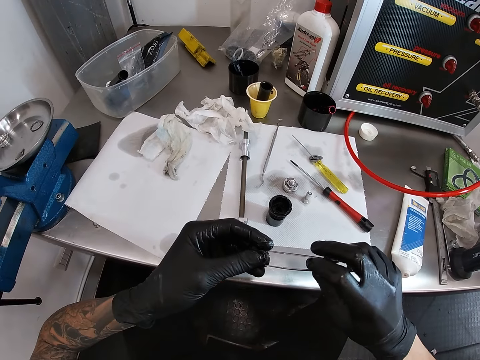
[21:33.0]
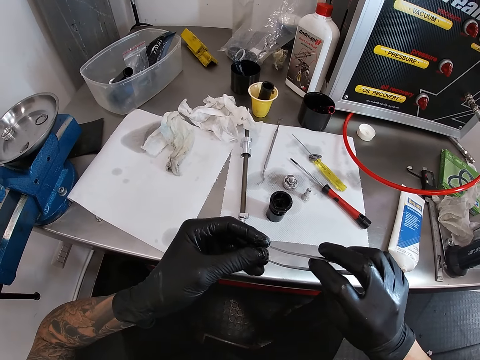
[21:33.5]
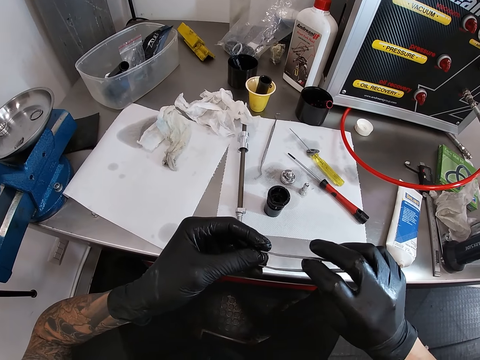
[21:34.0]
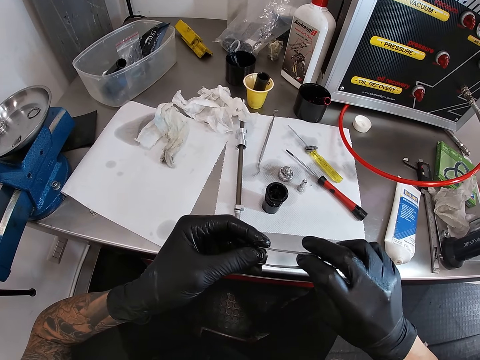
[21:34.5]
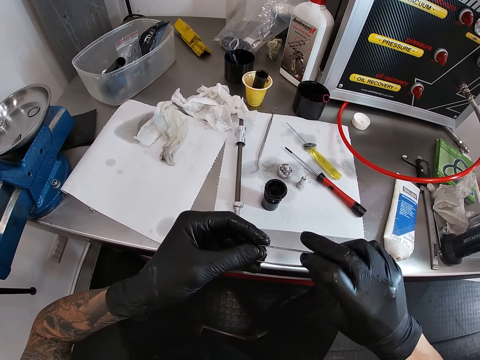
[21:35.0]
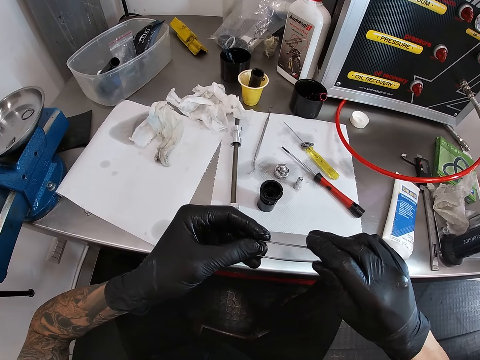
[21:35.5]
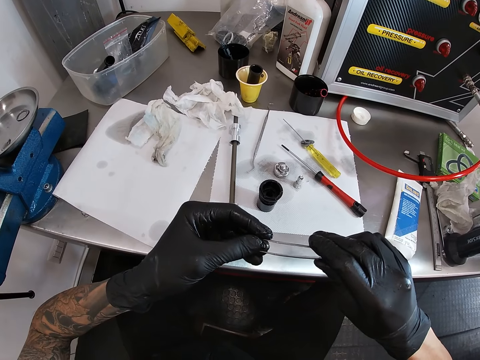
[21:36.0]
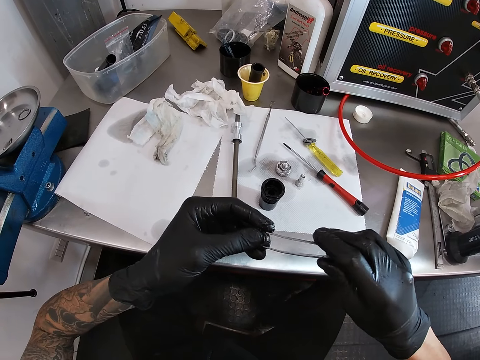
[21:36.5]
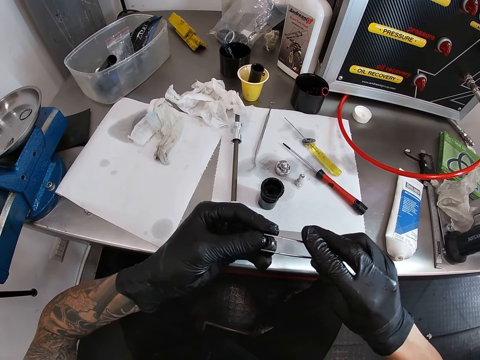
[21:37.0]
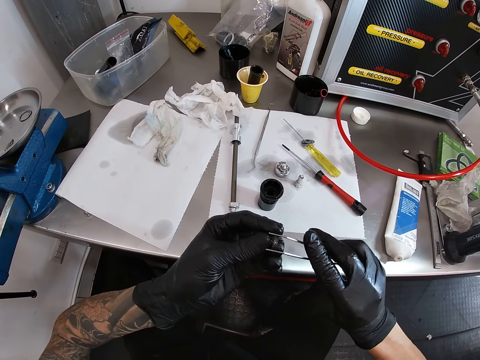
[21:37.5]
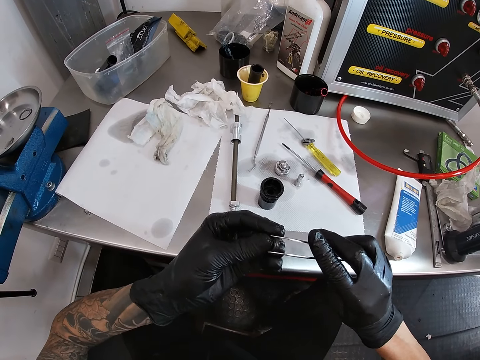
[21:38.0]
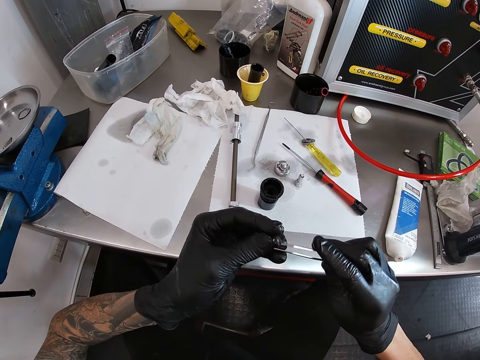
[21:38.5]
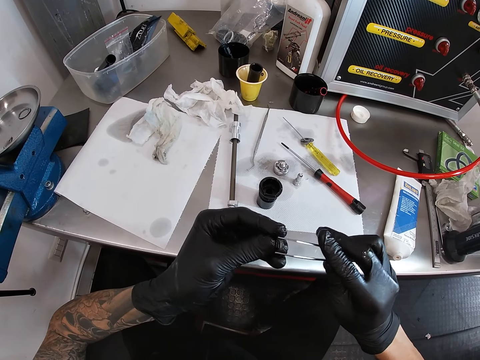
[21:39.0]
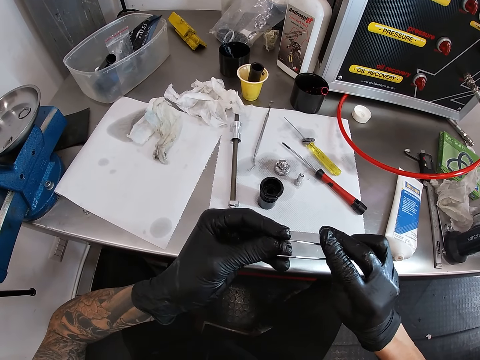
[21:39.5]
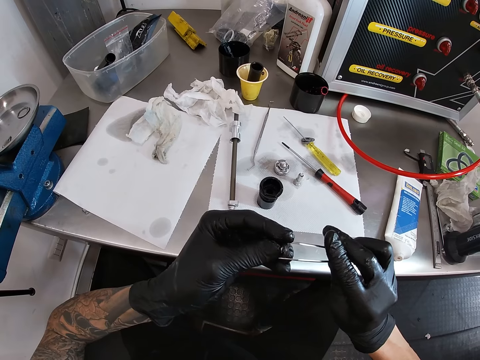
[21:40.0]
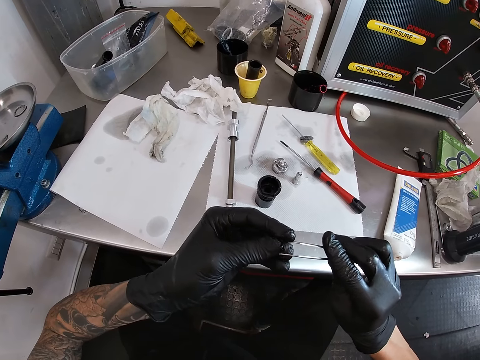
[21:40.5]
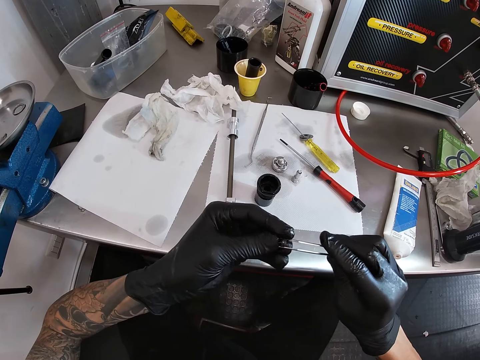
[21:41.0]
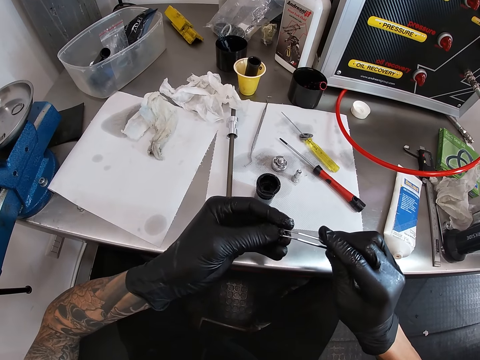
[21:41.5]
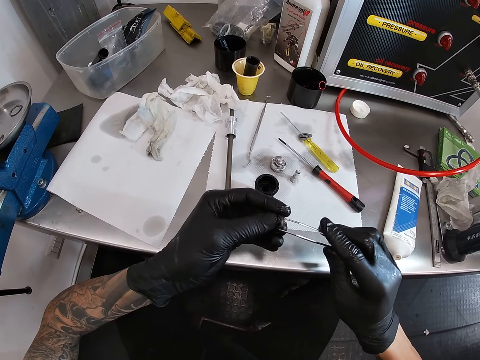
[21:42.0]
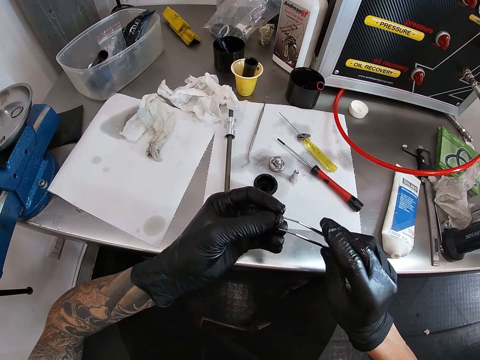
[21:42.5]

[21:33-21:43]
The camera wearer touches something.

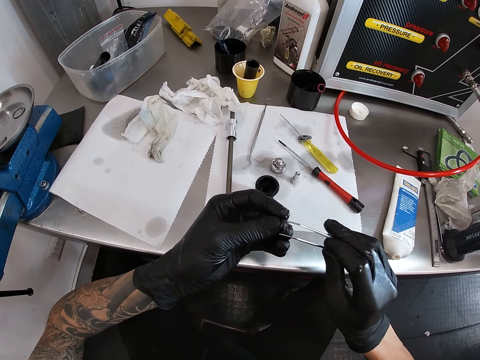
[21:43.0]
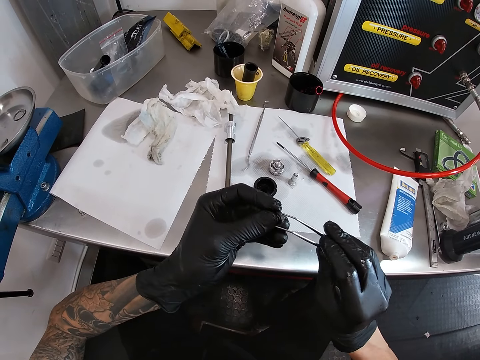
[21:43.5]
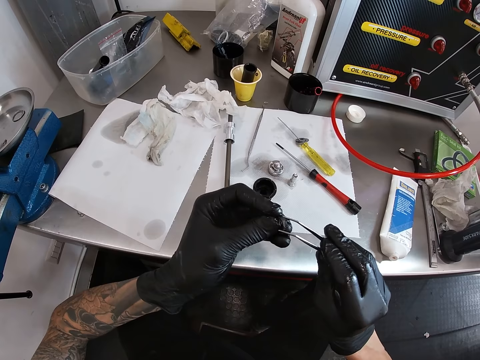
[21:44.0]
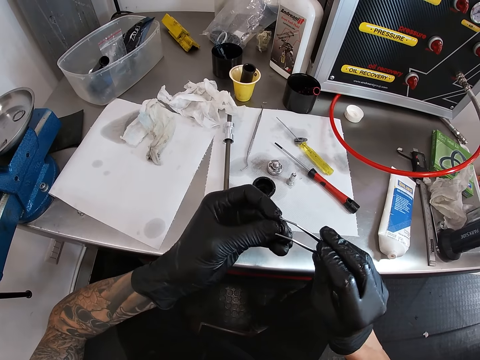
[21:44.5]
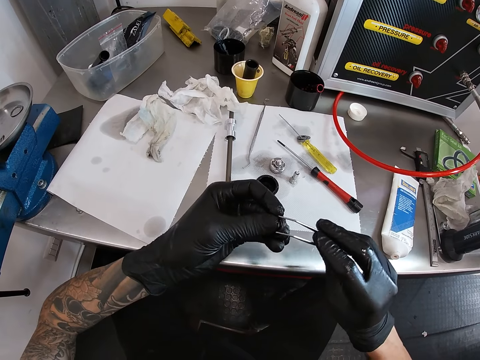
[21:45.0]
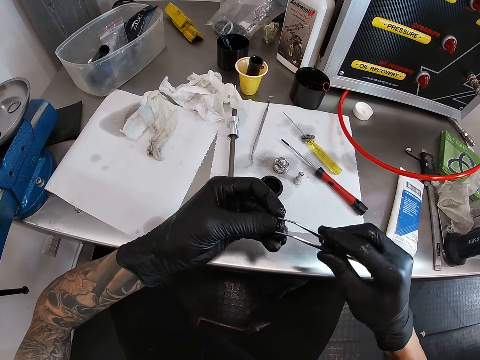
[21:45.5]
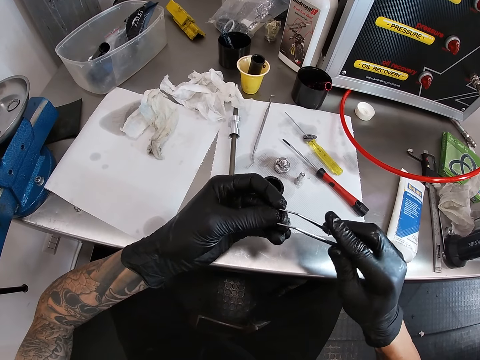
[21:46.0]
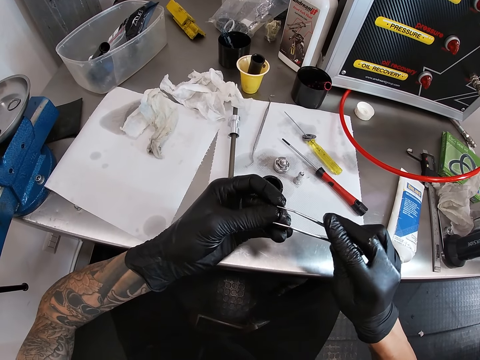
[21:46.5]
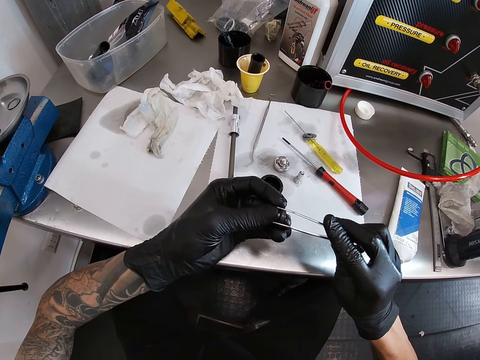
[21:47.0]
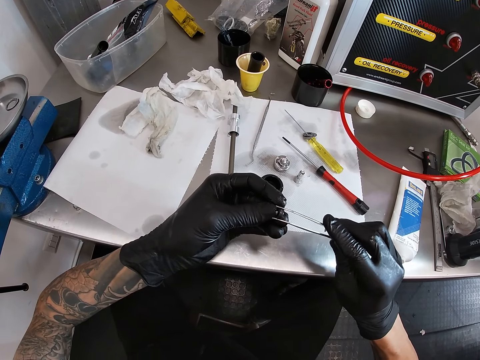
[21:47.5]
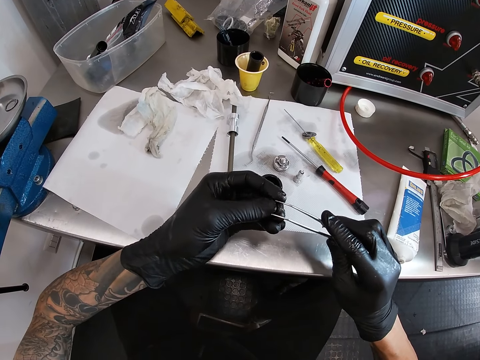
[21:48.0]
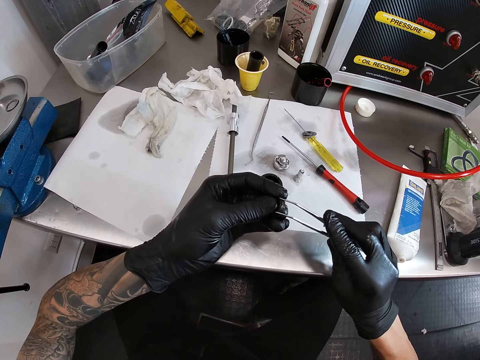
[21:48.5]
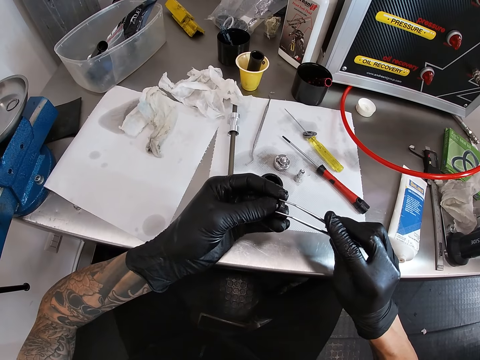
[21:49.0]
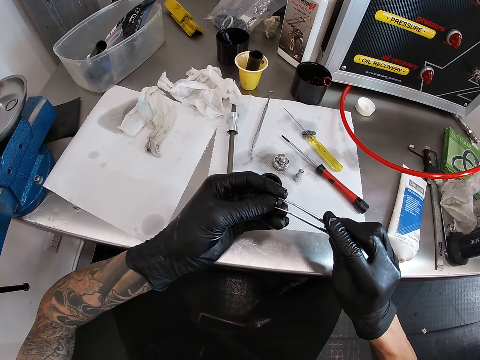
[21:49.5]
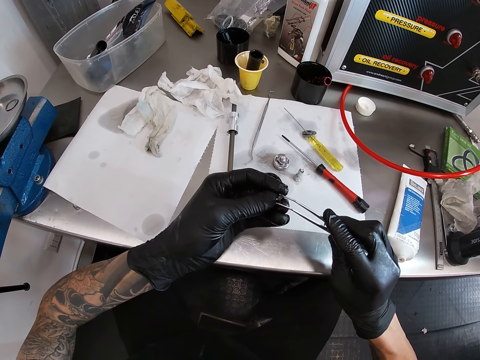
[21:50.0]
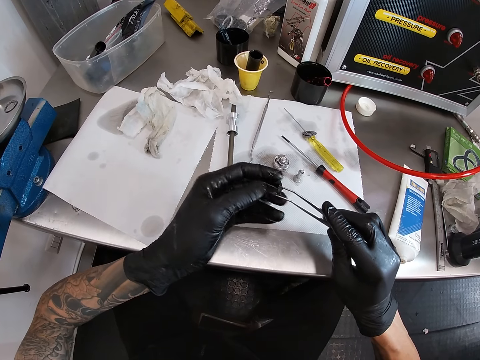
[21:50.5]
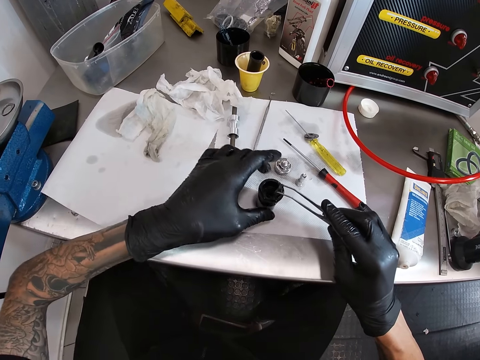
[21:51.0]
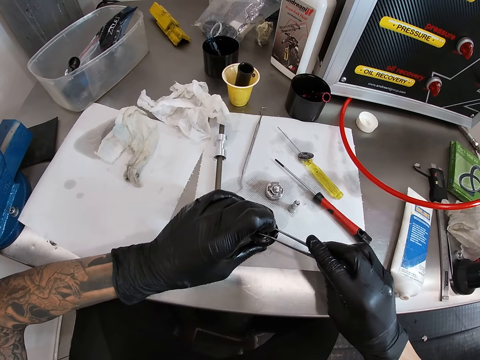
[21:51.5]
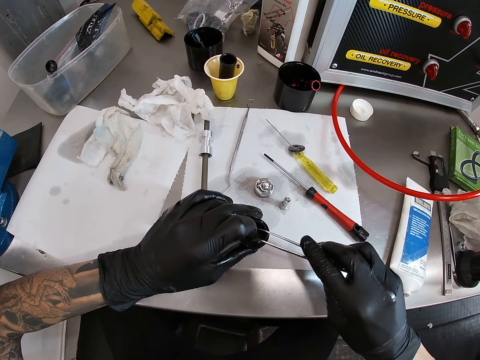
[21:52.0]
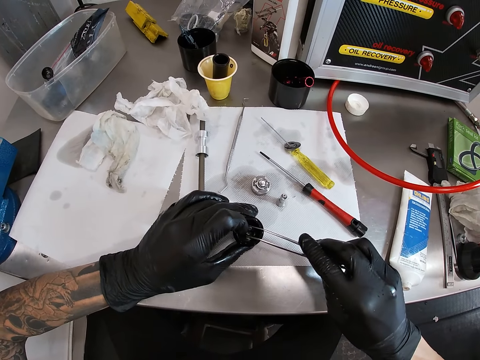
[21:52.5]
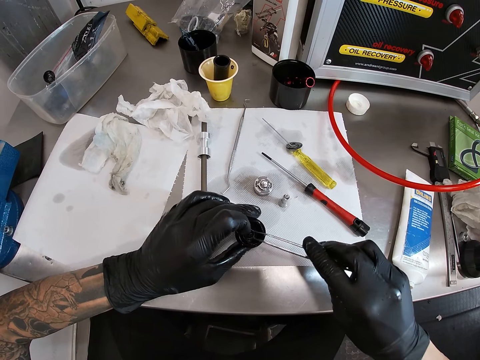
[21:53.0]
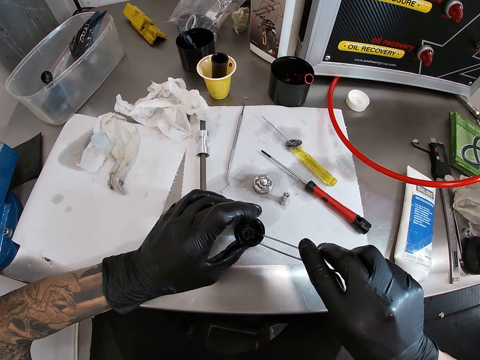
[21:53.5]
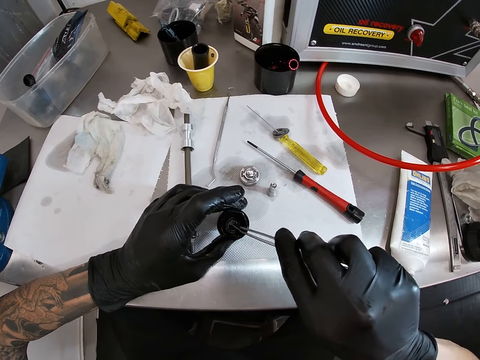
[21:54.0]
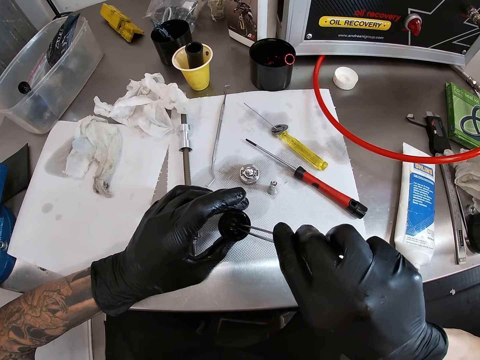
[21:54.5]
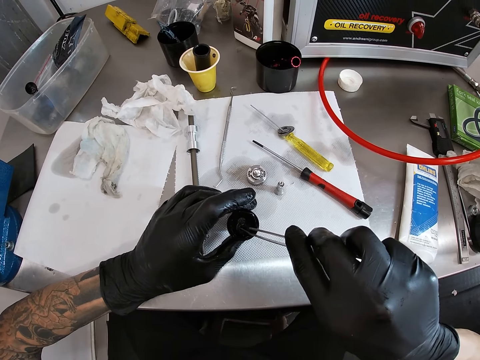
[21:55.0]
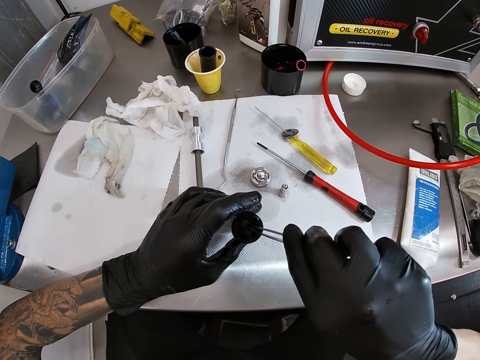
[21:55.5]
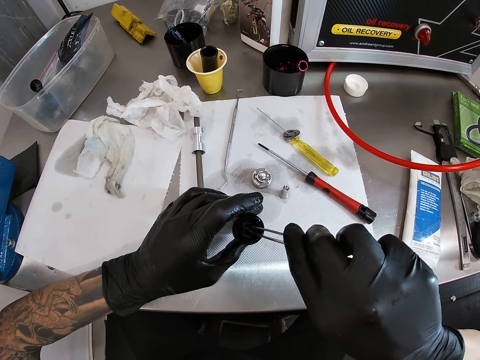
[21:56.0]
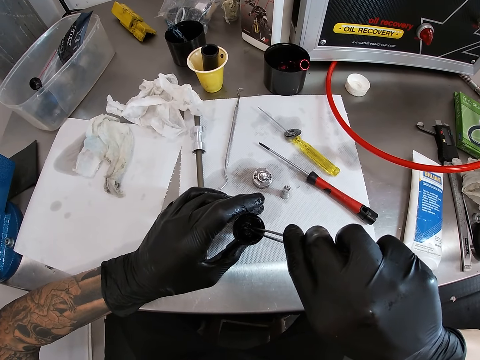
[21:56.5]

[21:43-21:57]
The camera wearer takes the rubber washer from his left hand with the tweezer in his right hand. He puts the rubber washer inside the bicycle hub with the tweezer in his right hand.

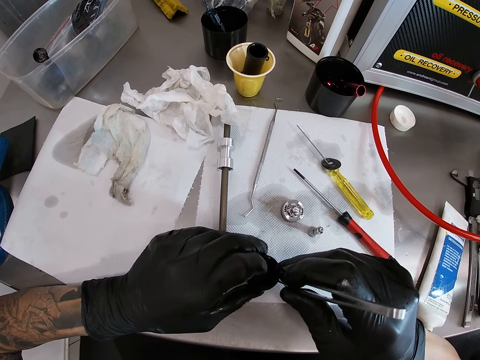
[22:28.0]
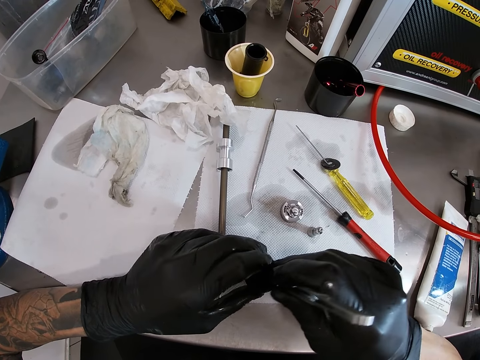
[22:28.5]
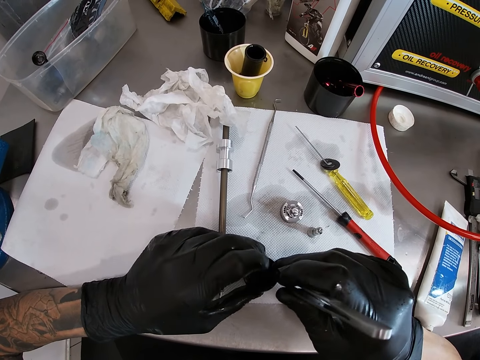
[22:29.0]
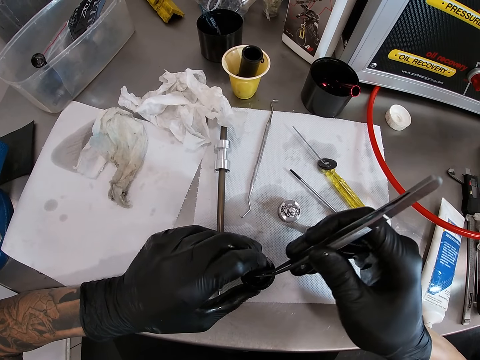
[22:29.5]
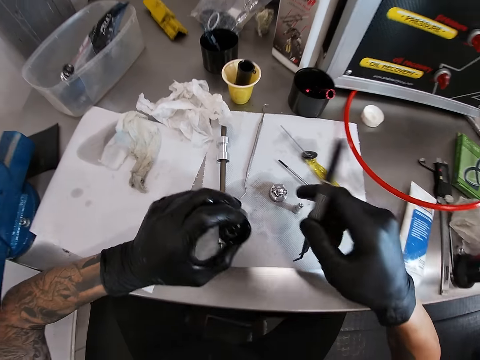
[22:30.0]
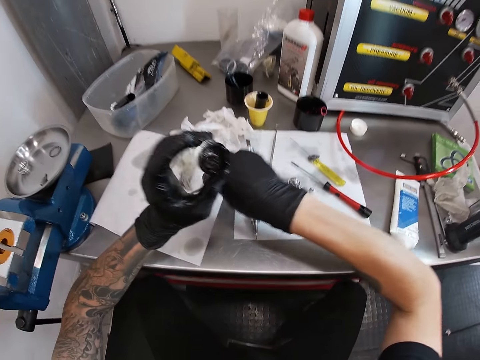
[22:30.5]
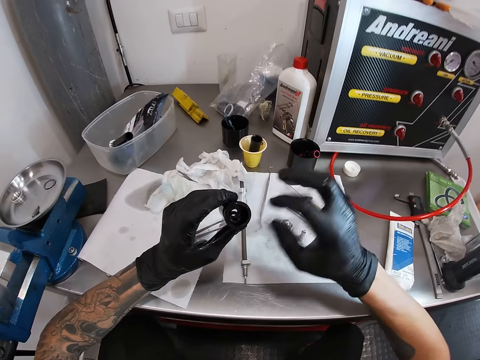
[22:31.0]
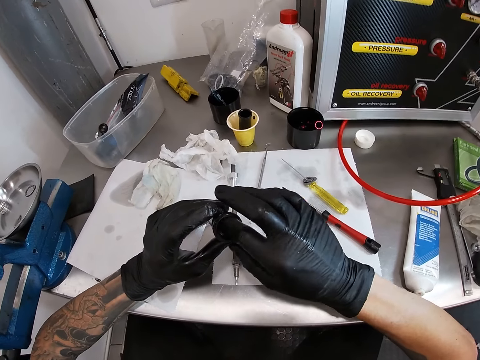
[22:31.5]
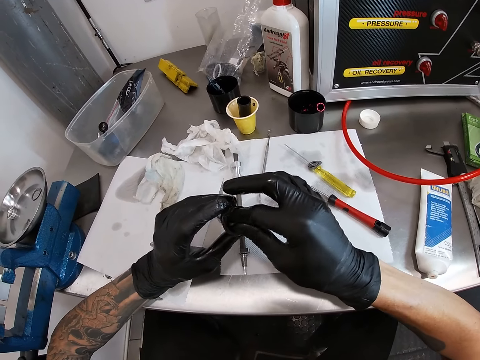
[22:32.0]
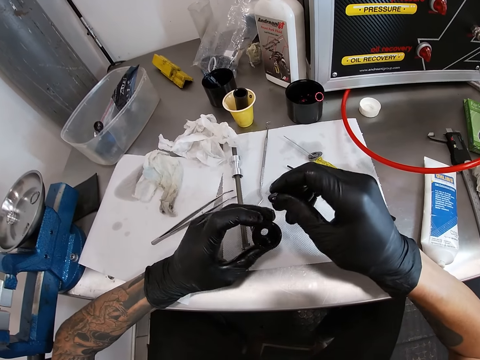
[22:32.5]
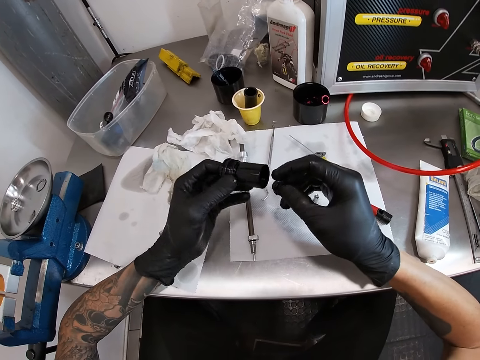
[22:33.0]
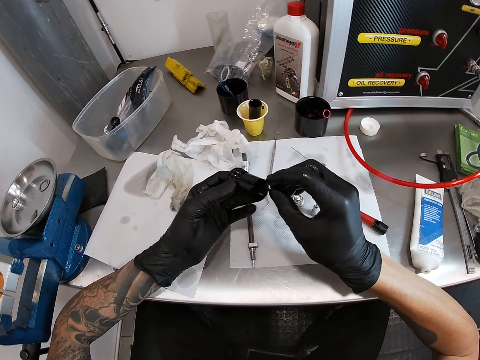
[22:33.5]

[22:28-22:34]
The camera wearer drops the tweezer on the work table with his right hand. He removes the rubber washer from the bicycle hub with his right hand.
